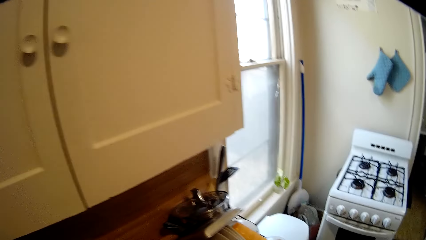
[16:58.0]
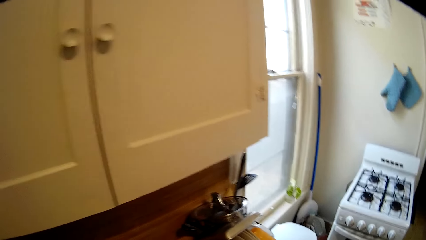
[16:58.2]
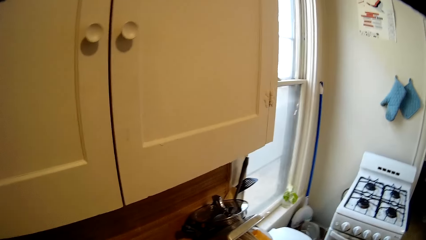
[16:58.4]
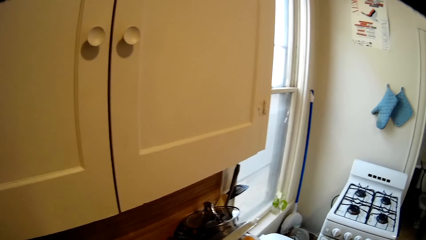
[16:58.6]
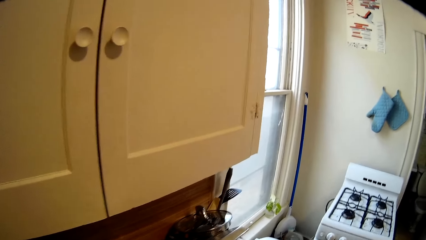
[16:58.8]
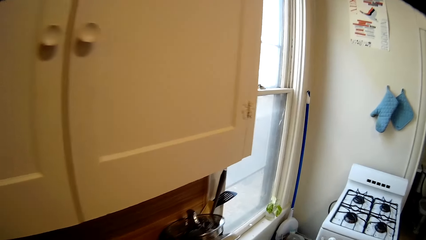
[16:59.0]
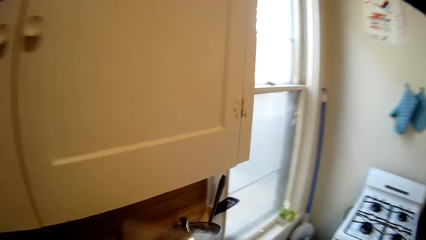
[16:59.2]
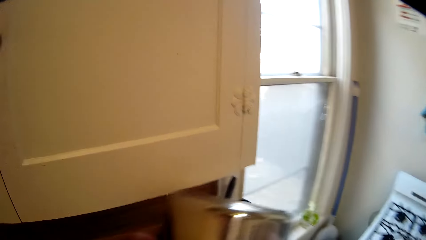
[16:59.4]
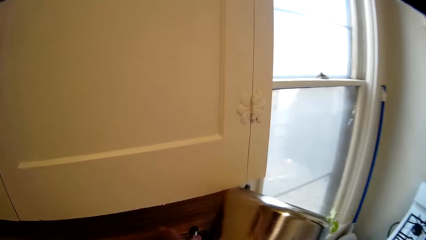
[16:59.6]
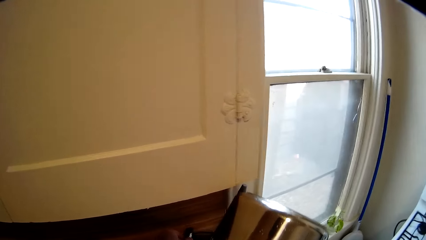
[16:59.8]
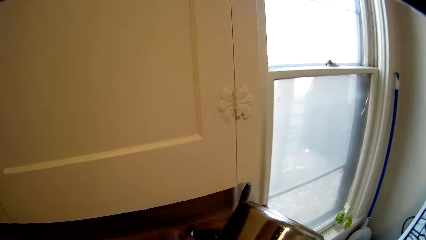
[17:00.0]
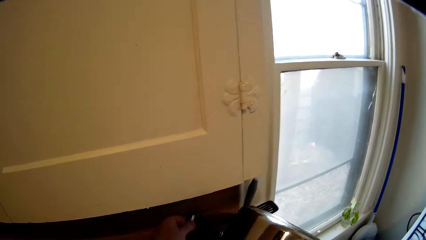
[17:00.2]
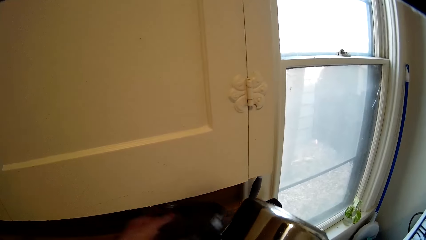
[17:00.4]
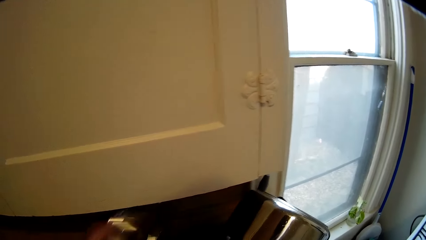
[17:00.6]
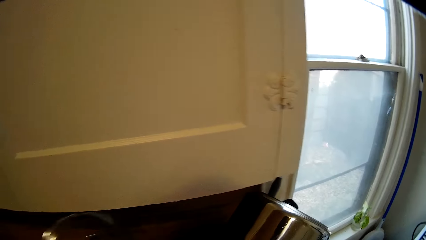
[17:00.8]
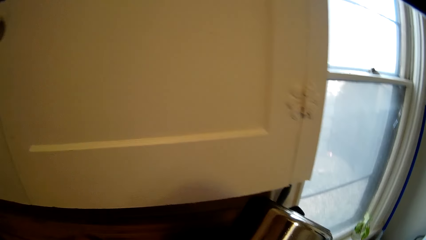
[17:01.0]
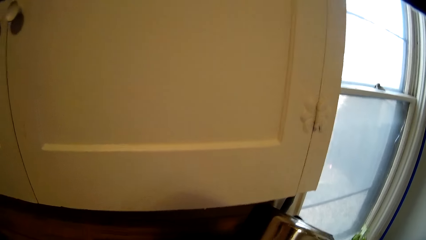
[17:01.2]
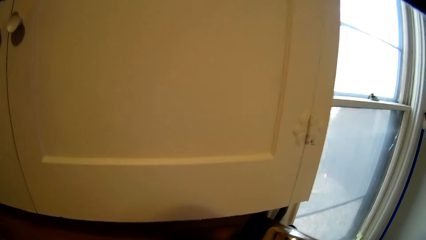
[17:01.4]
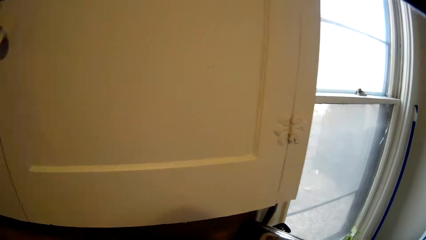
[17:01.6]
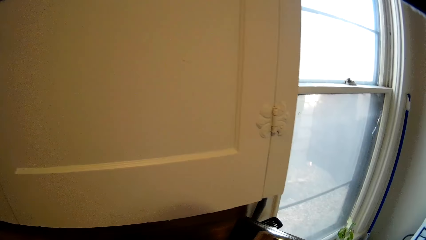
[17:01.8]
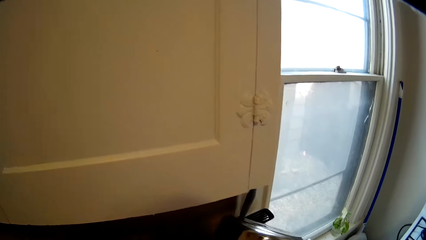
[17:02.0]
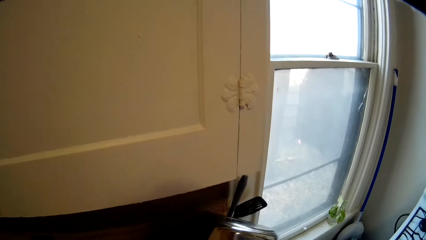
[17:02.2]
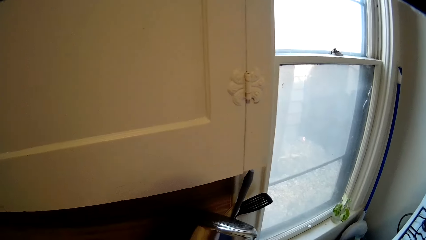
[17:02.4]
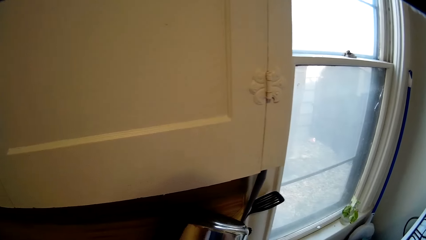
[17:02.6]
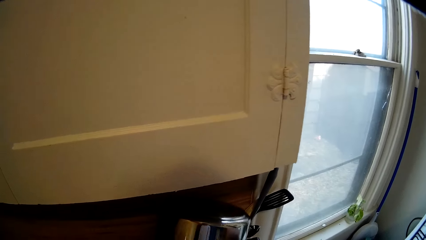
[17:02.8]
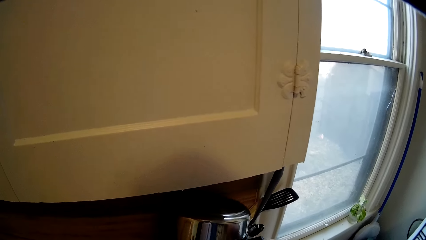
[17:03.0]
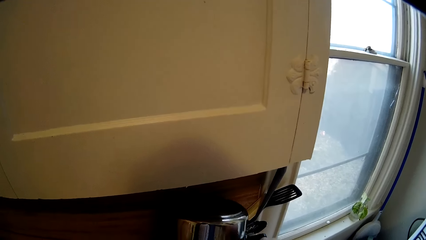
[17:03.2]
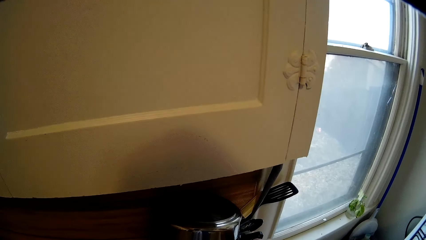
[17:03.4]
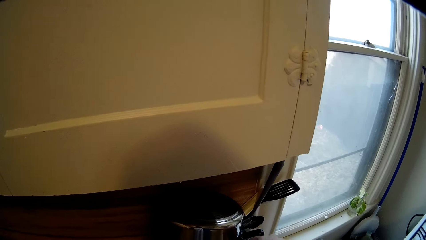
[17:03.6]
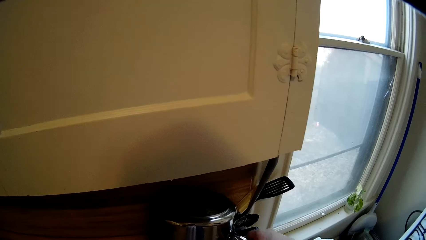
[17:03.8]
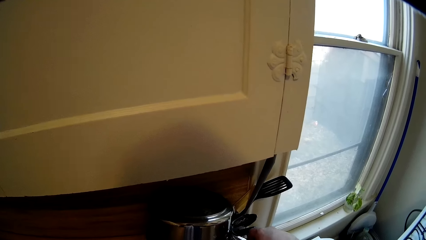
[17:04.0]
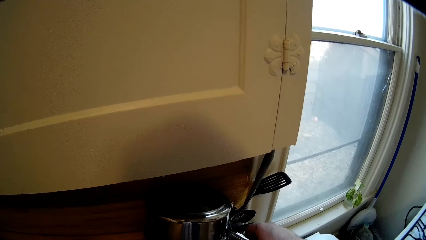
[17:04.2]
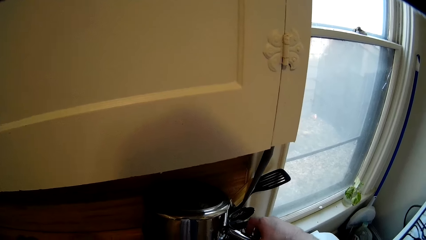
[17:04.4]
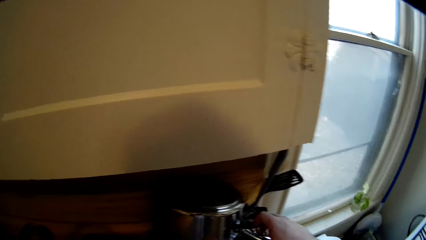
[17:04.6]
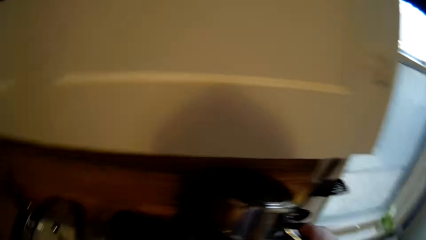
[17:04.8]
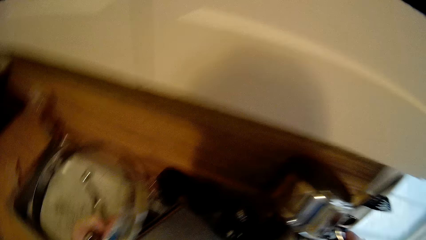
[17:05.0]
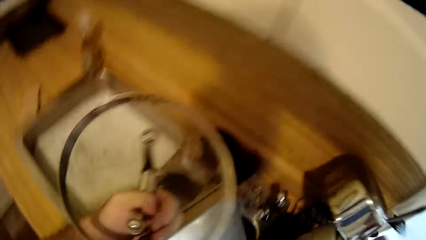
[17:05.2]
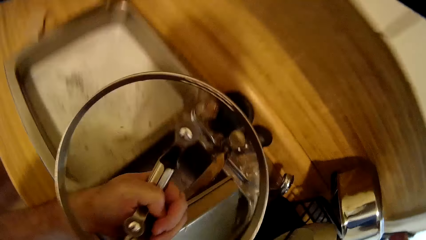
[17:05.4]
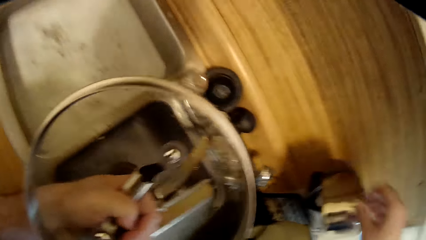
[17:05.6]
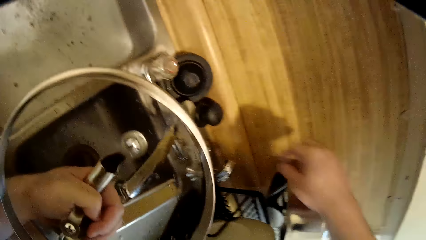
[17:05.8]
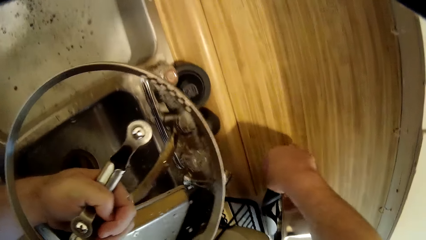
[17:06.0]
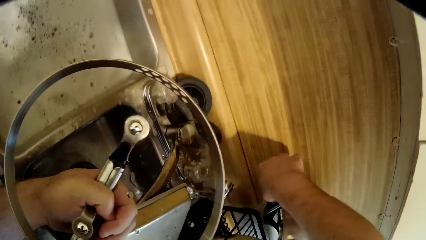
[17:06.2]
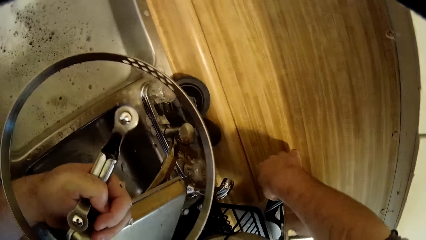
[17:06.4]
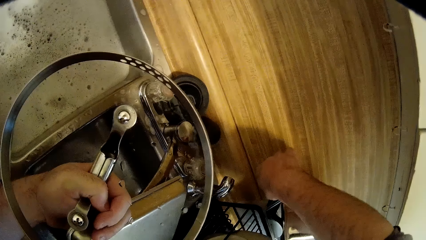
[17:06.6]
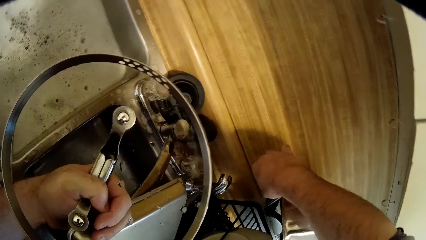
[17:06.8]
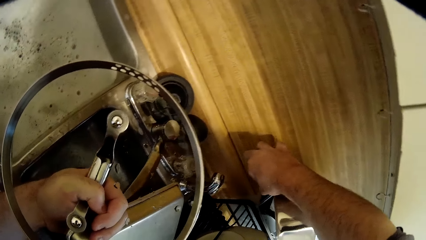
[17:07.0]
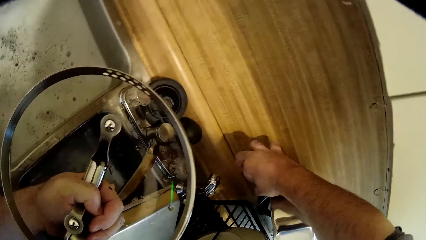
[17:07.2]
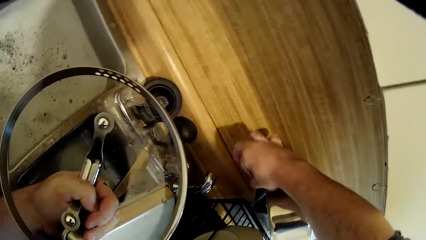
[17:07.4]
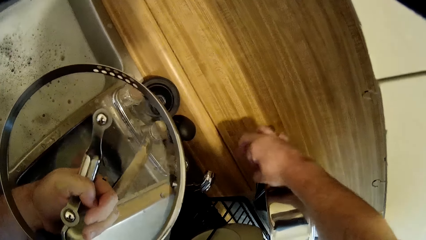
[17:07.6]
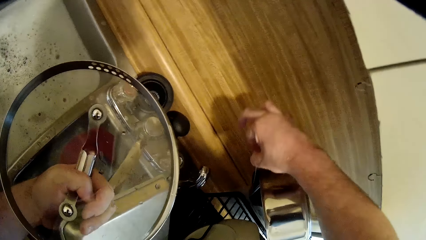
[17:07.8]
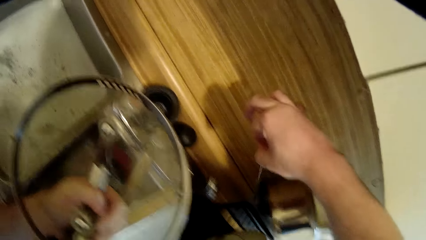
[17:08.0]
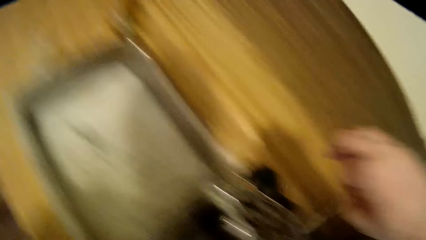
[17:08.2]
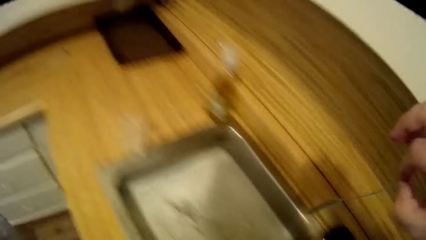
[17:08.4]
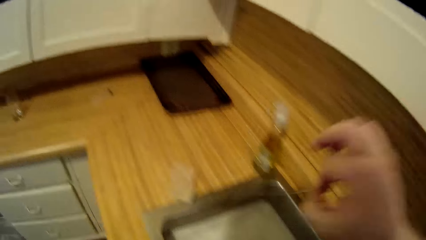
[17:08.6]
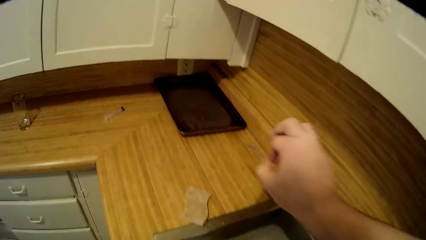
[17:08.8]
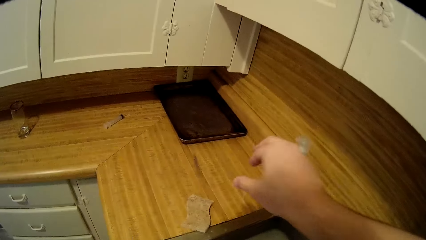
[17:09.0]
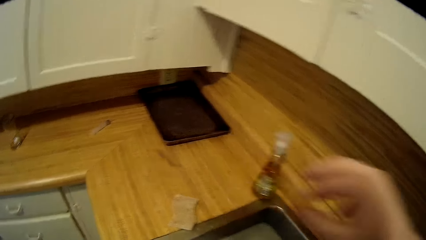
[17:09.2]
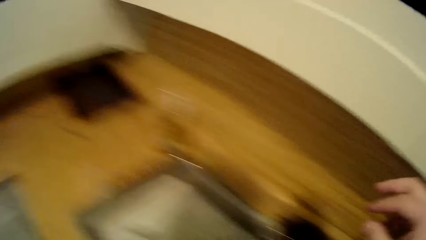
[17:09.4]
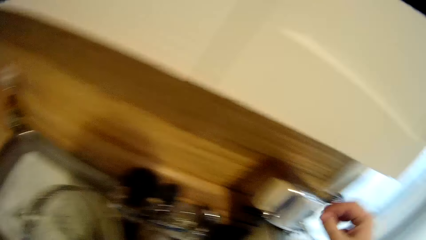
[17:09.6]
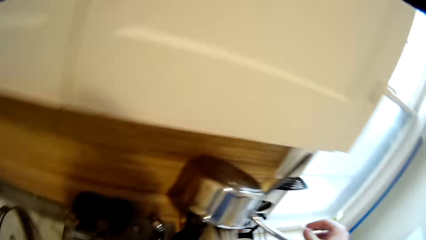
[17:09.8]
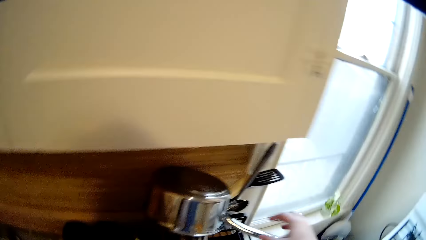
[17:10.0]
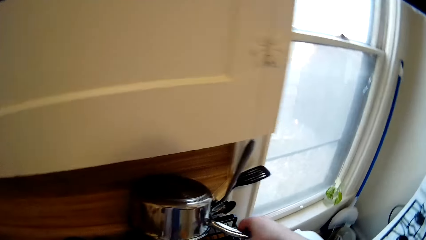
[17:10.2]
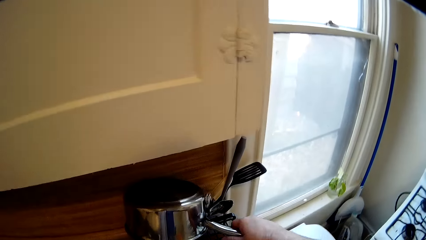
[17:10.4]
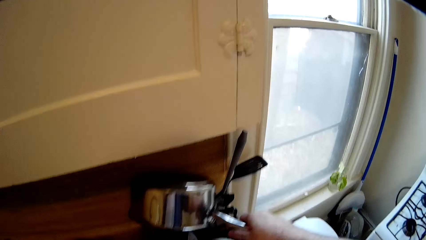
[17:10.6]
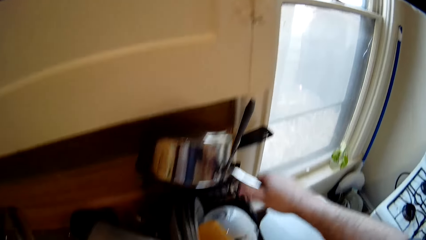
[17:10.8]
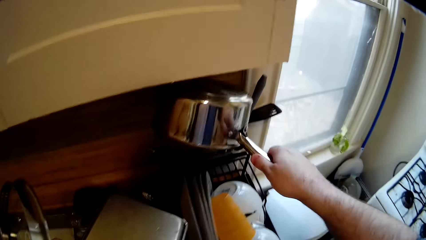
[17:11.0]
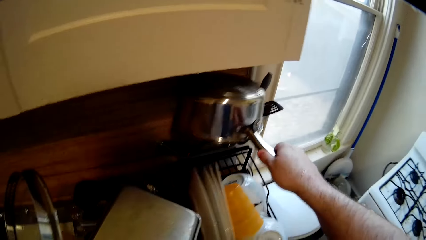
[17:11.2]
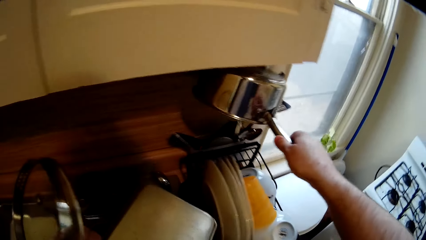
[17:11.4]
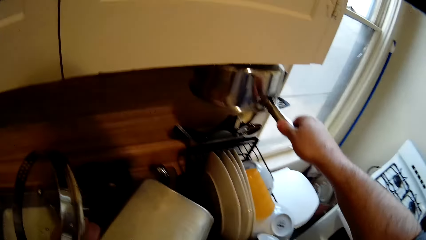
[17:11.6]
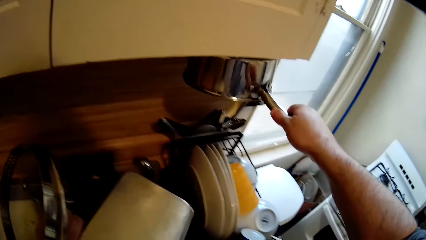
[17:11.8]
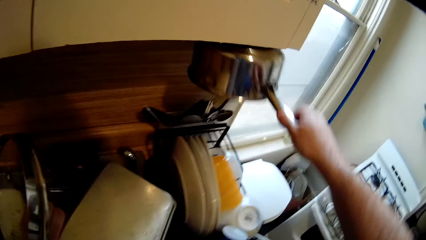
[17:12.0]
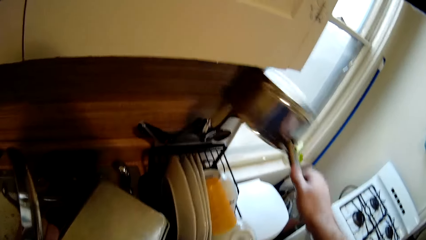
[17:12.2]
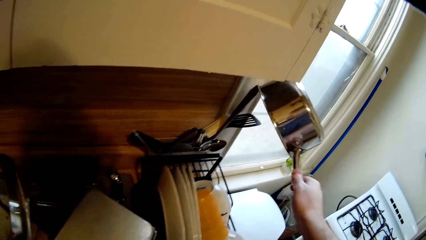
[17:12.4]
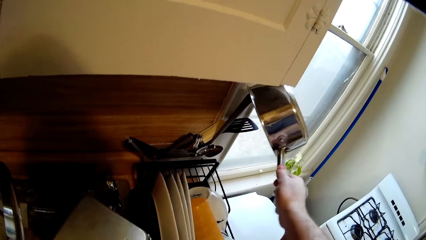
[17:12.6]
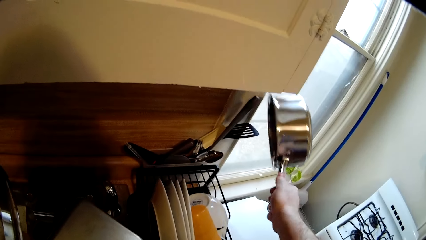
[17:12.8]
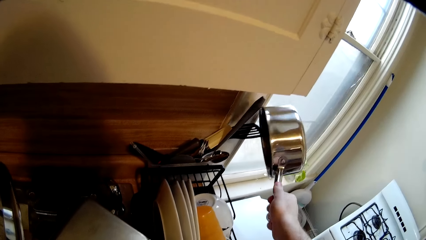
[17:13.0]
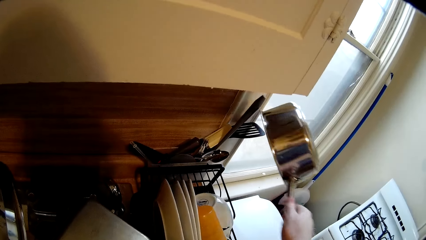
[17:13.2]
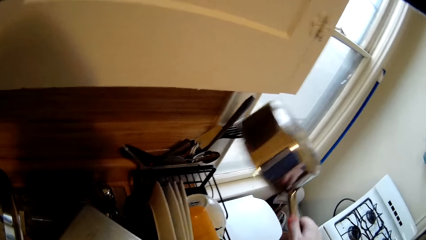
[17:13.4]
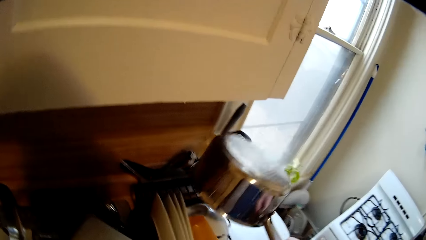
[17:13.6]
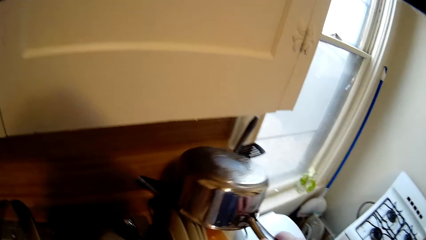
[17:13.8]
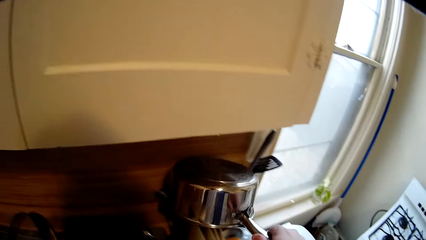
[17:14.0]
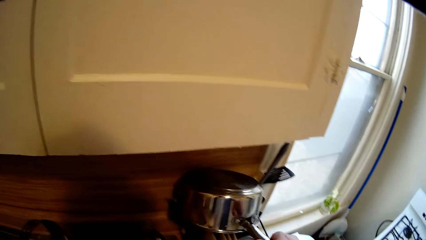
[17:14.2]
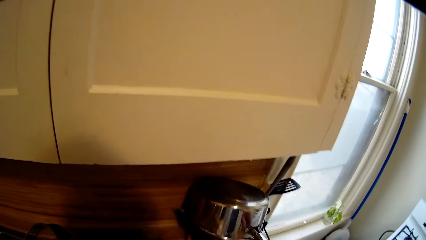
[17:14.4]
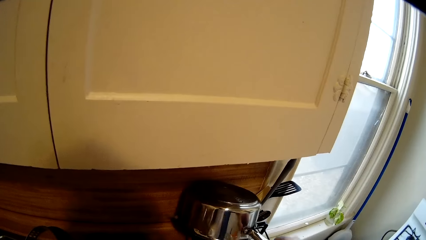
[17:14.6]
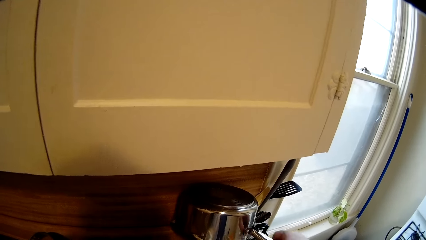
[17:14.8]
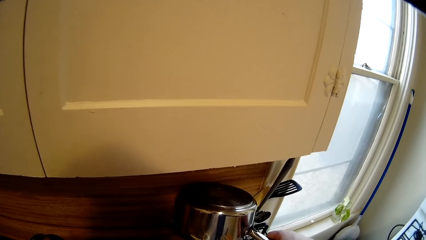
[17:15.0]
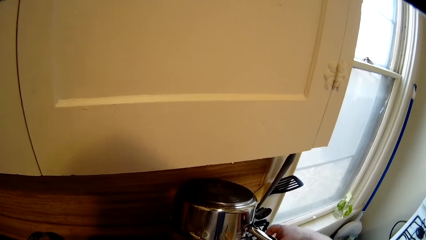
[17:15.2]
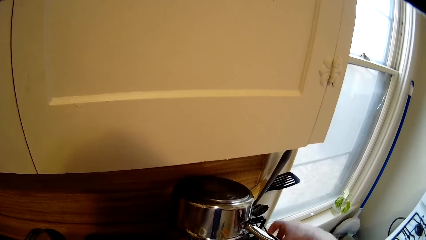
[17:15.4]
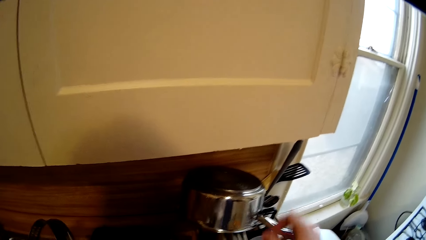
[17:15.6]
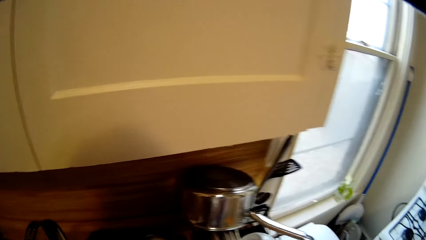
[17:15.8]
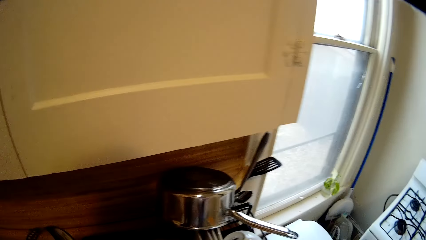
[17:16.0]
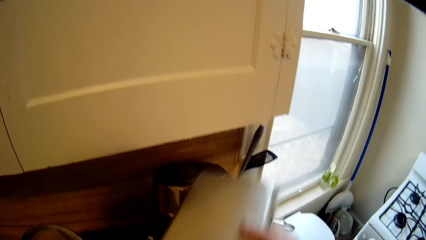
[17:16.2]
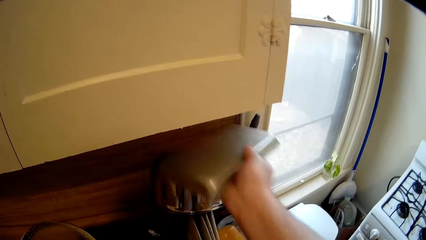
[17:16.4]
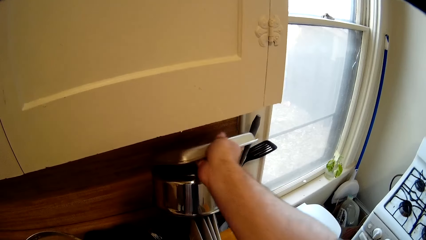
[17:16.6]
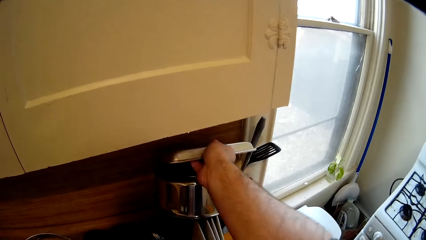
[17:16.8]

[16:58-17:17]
The camera wearer places the sauce pan on the rack dish drainer with the right hand. They pick up the lid with the left hand from the rack dish drainer. They hold the lid. They pick up a spoon from the rack dish drainer with the right hand and drop the spoon on the countertop with the right hand. They hold the cooking pan. They pick up the sauce pan from the rack dish drainer with the right hand. They return the sauce pan on the rack dish drainer with the right hand. They drop the plate.
